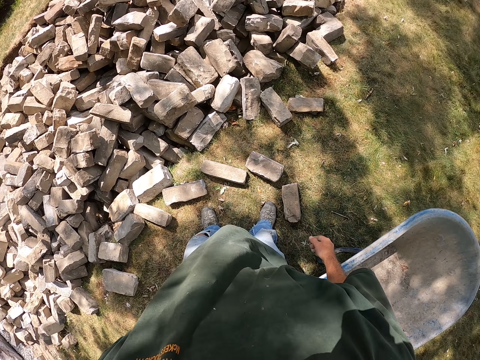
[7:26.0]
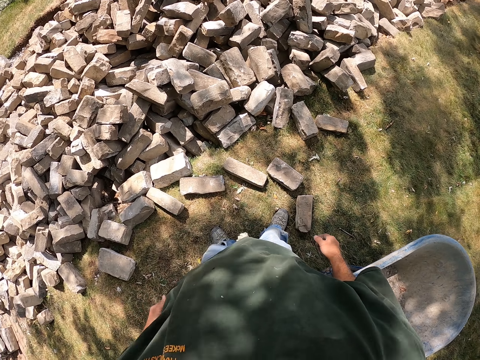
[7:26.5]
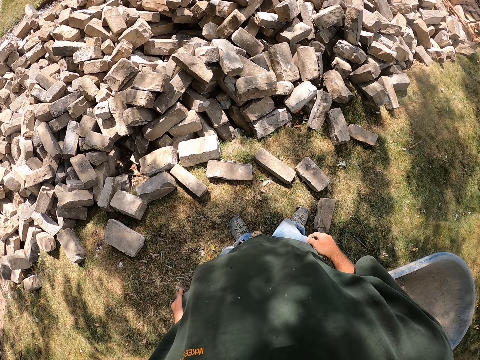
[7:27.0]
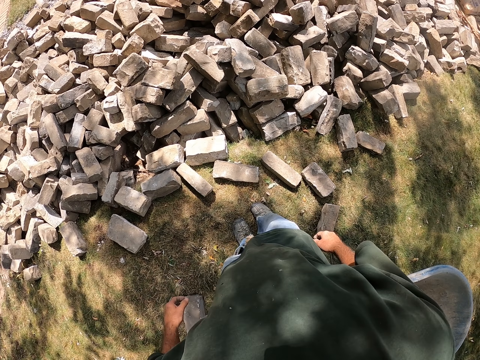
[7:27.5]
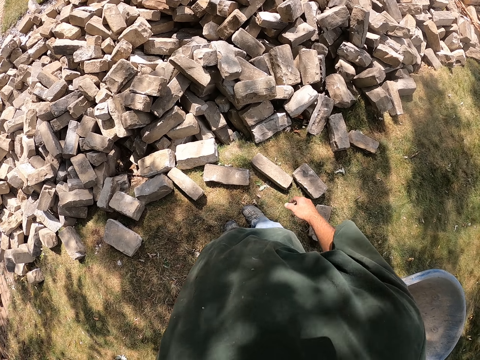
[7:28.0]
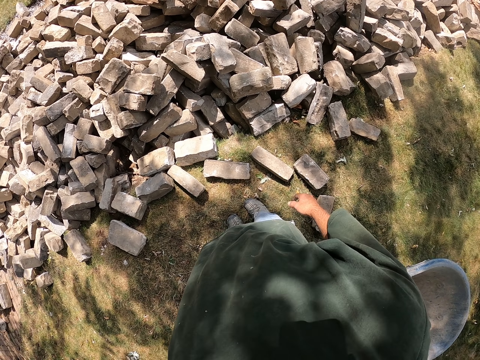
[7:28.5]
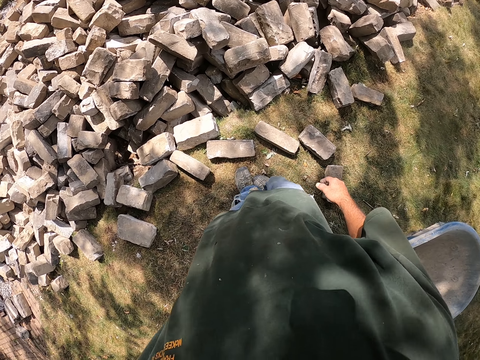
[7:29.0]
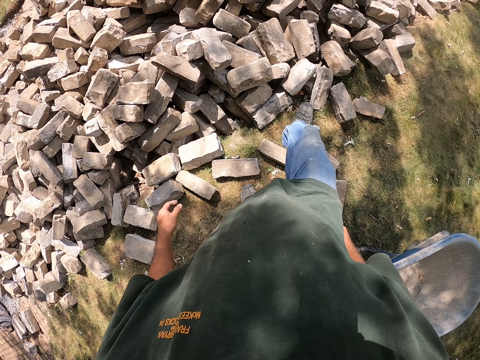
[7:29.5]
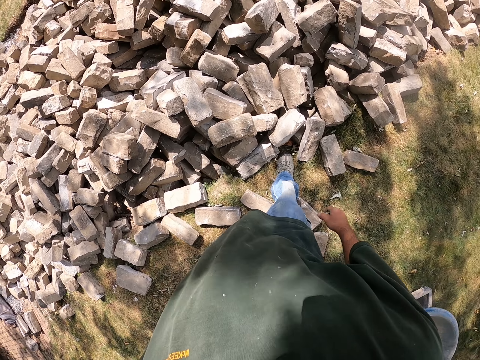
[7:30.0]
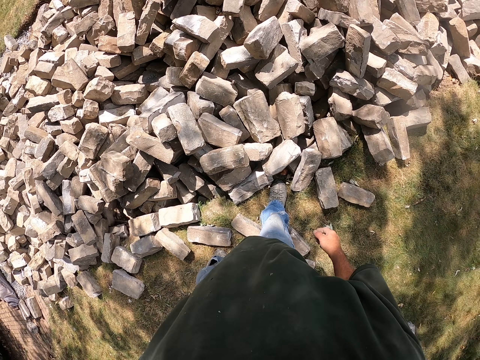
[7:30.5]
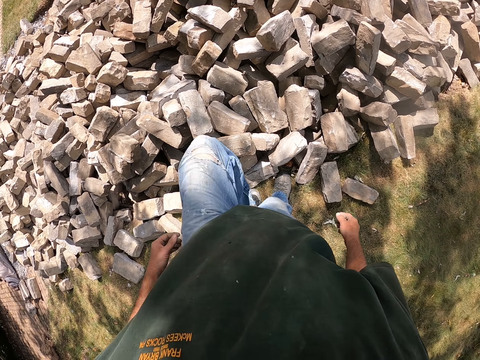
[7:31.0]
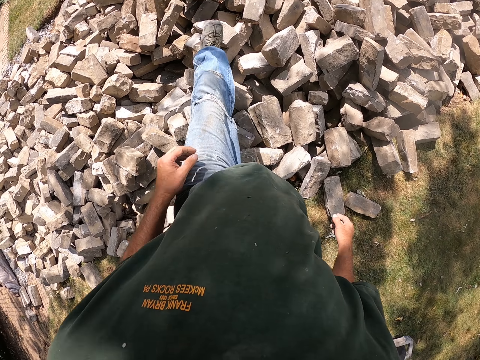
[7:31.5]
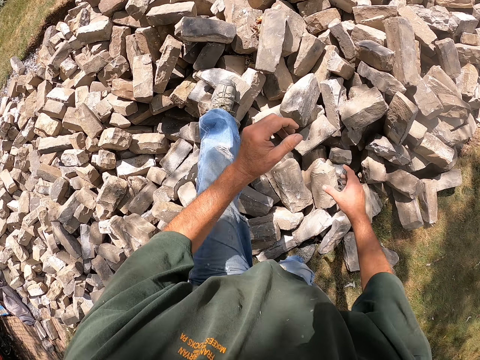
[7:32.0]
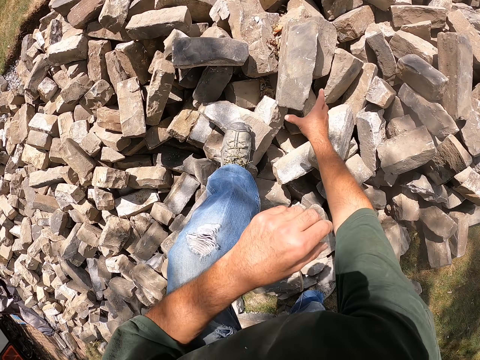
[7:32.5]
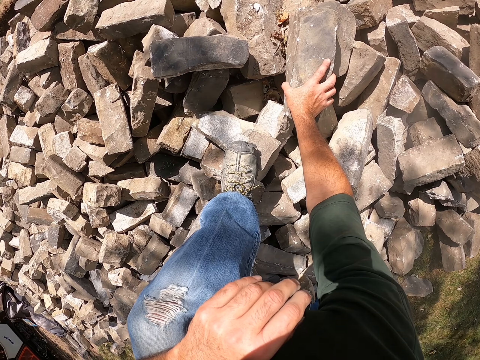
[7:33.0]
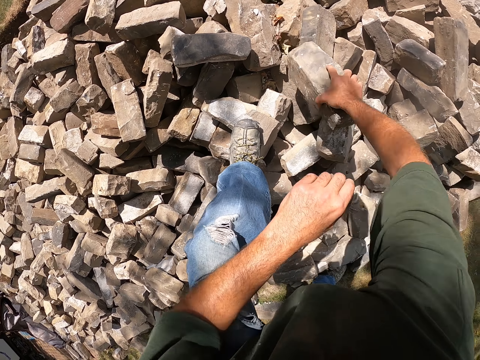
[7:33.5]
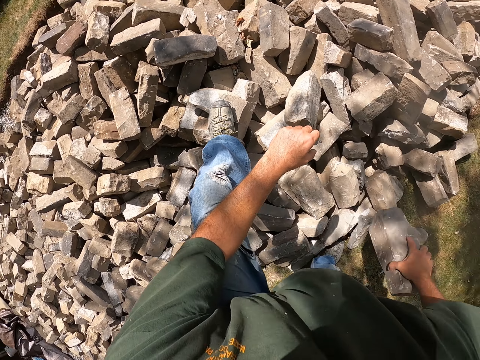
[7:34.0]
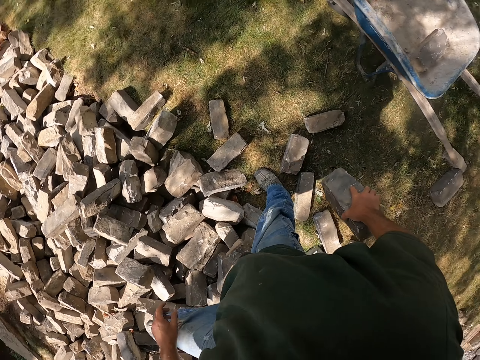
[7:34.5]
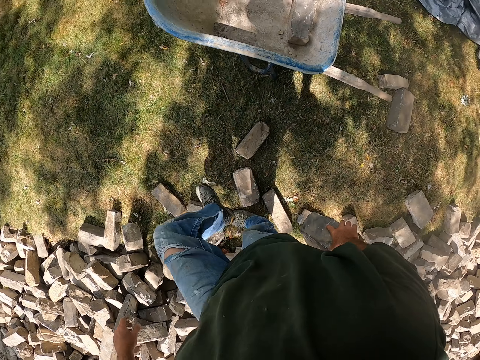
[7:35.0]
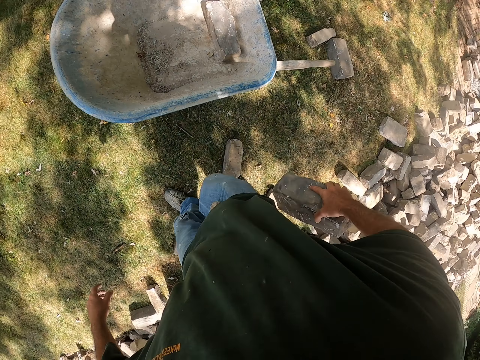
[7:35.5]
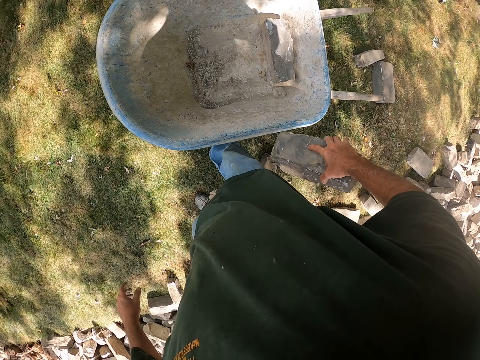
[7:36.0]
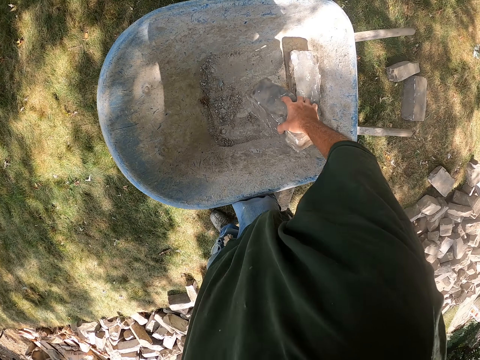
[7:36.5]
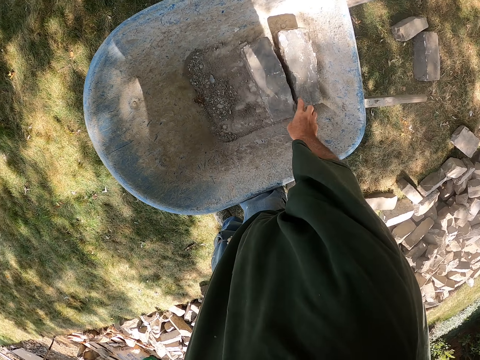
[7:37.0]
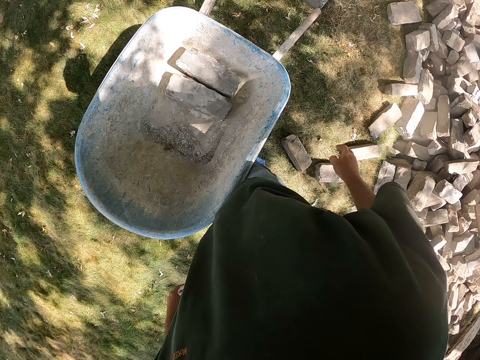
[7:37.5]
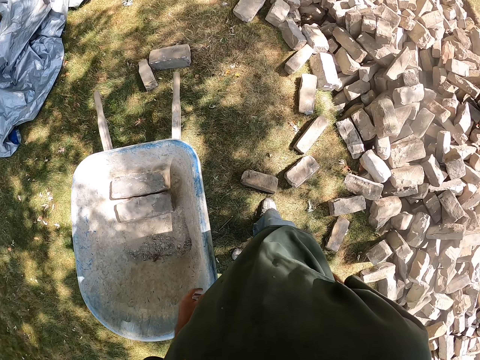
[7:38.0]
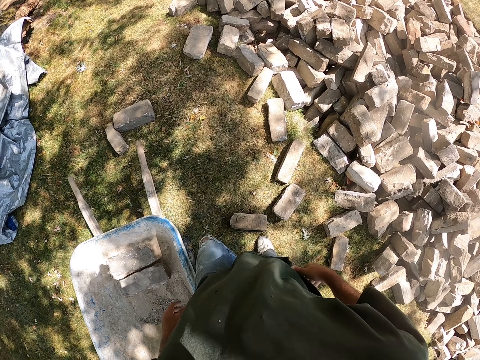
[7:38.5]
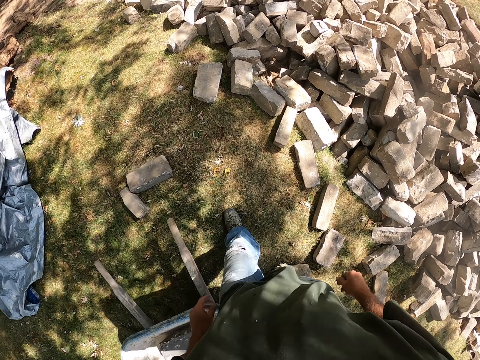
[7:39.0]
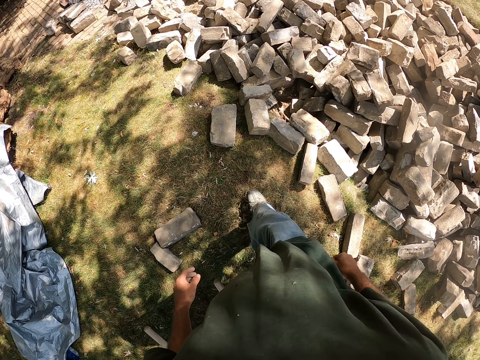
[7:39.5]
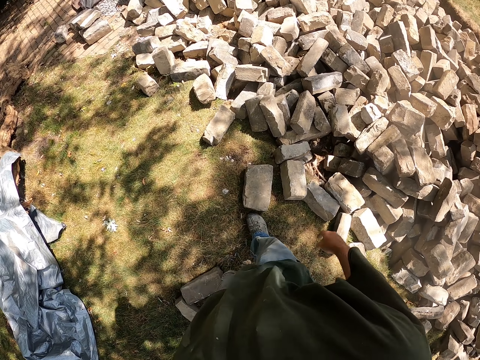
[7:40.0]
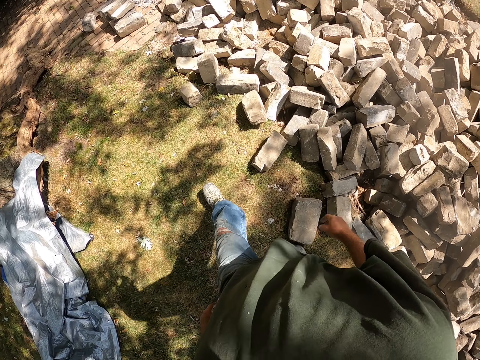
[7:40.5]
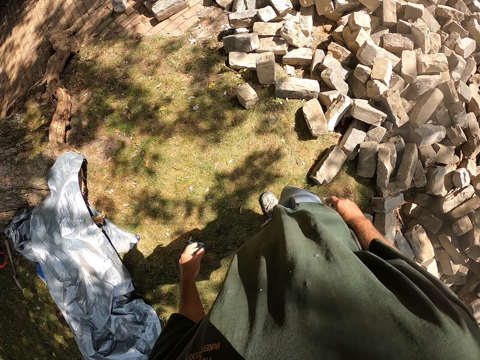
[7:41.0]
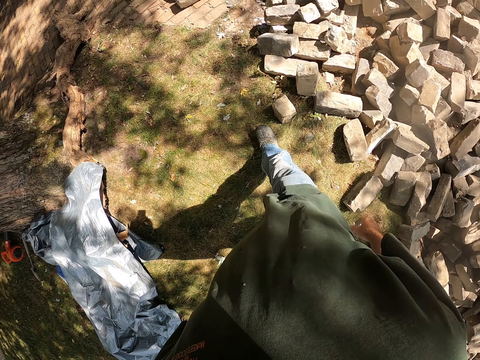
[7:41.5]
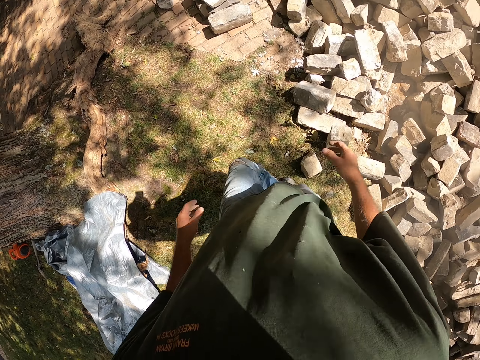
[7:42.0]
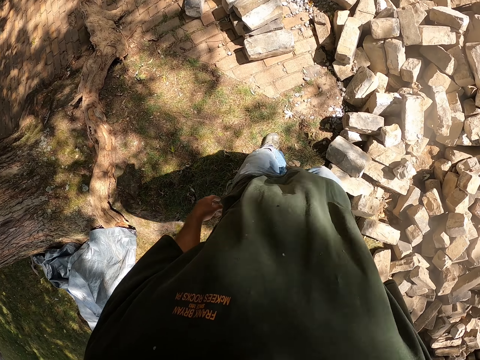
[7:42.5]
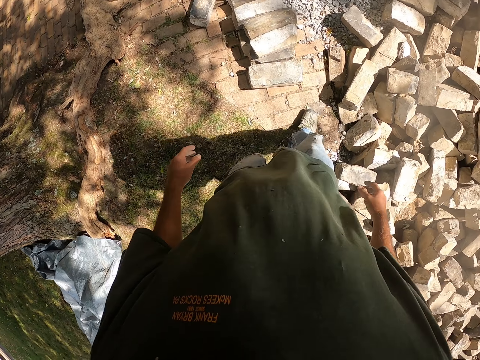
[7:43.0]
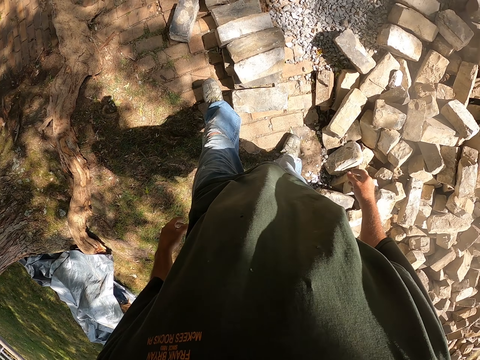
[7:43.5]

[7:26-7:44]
The camera wearer stands. They step on the bricks, take the brick, bend, and put the brick into the wheelbarrow. They walk around.

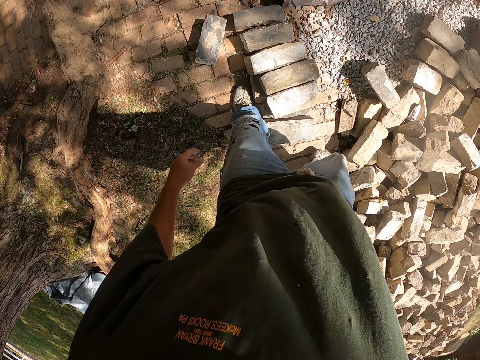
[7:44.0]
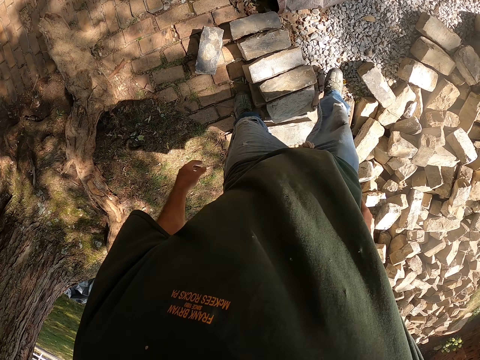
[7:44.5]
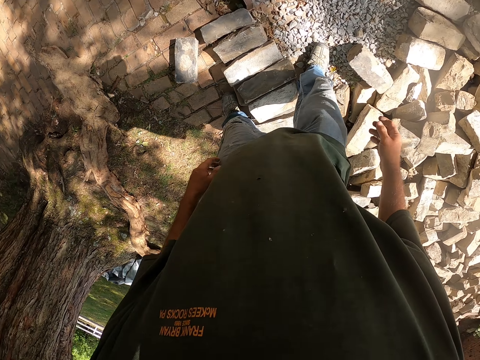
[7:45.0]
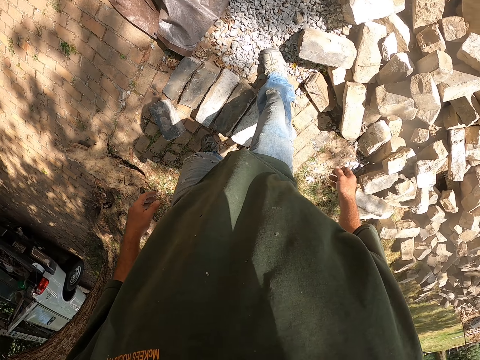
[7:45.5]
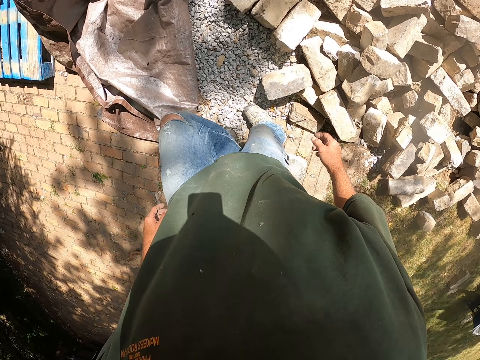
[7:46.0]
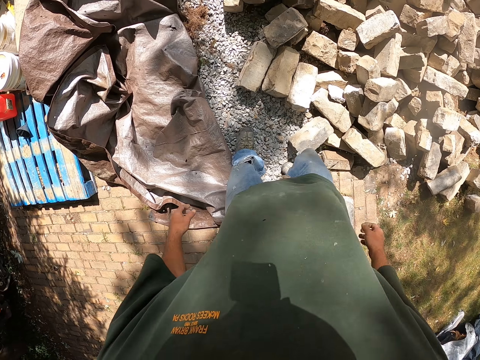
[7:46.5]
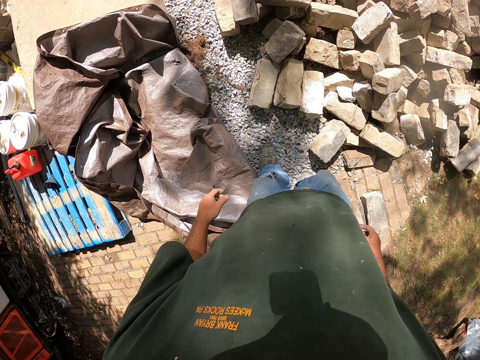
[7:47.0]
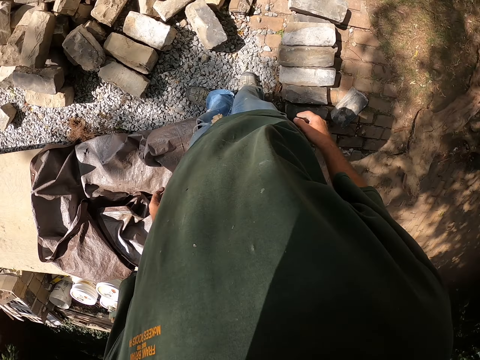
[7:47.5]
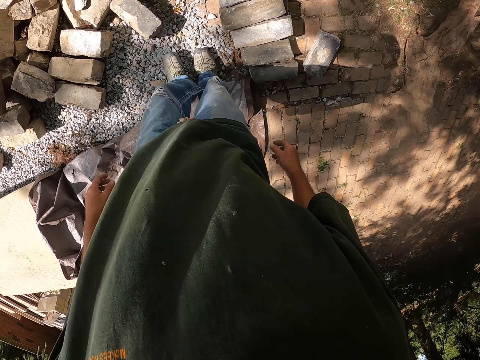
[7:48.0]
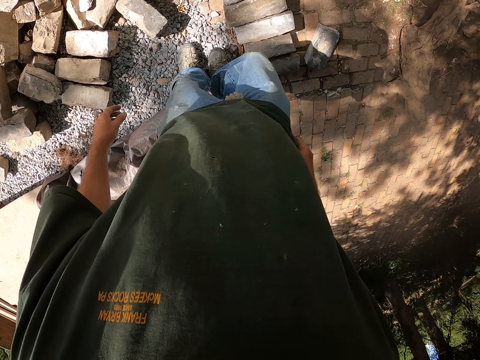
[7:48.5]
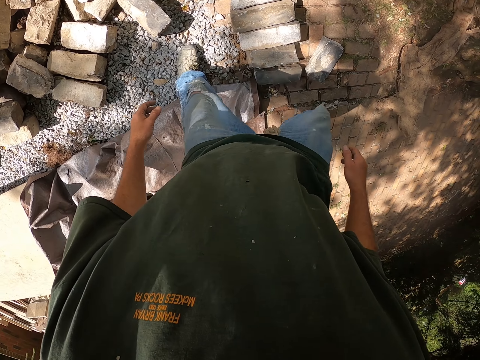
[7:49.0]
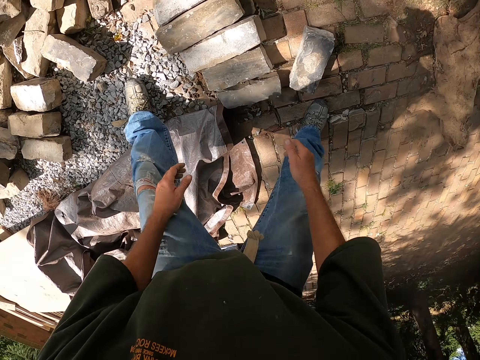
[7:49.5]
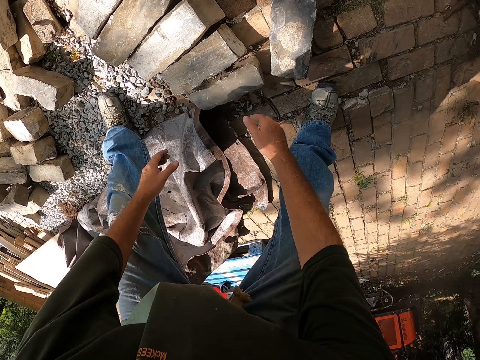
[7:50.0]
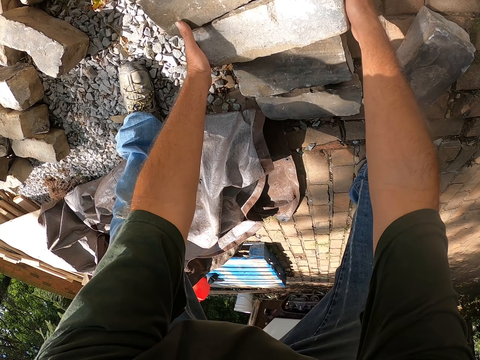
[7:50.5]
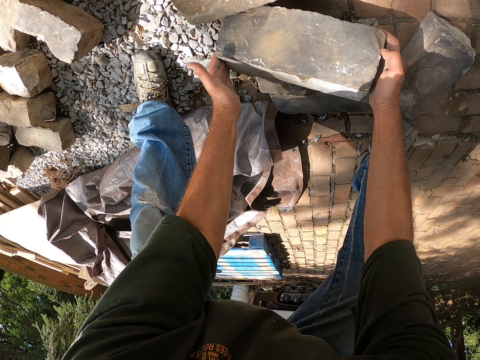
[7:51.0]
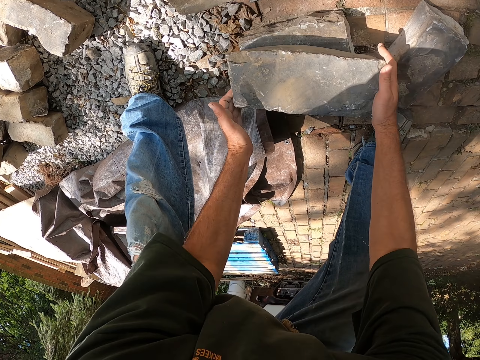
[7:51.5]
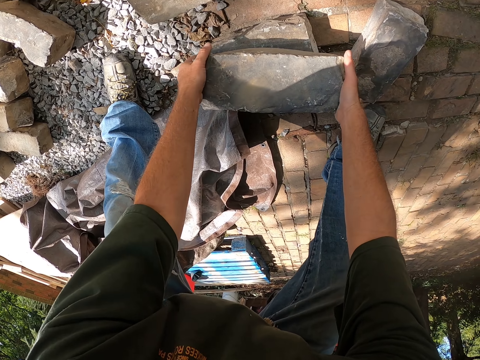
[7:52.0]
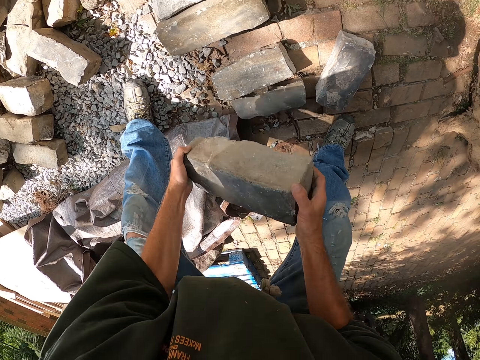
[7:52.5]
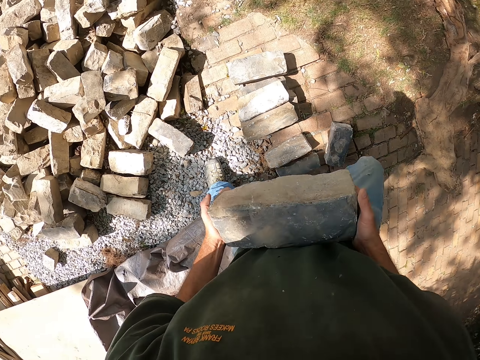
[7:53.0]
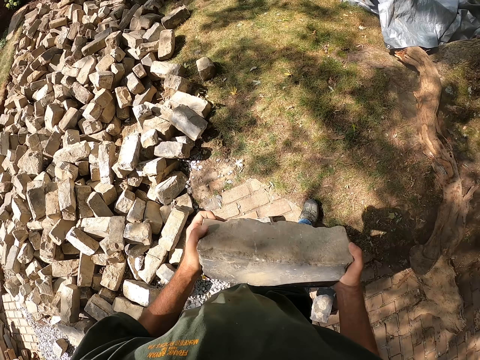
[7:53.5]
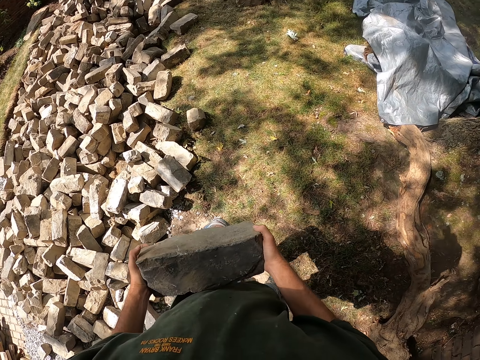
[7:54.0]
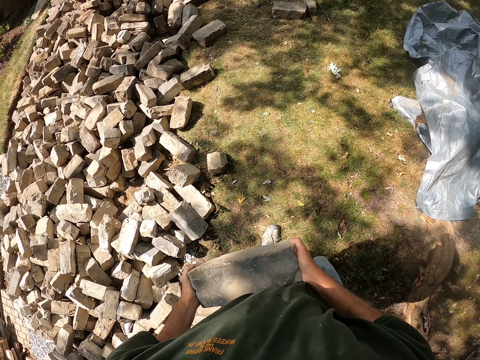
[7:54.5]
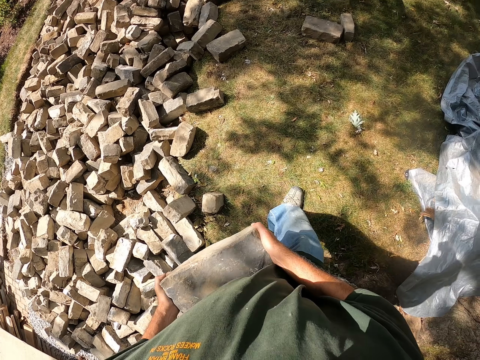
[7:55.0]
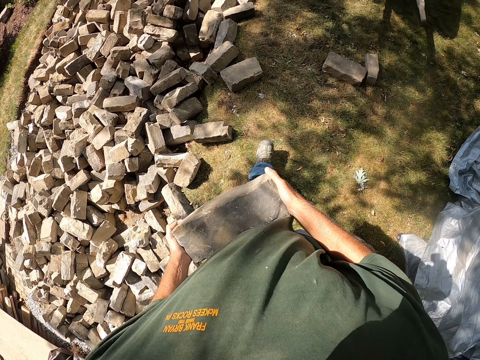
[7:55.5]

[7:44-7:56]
The camera wearer picks up the brick from the ground. They put the brick onto another brick, pick the brick from the other brick, take the brick to the wheelbarrow, and walk.
